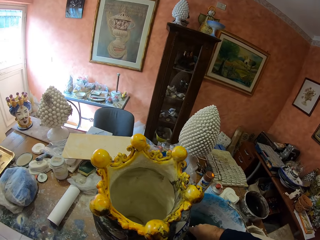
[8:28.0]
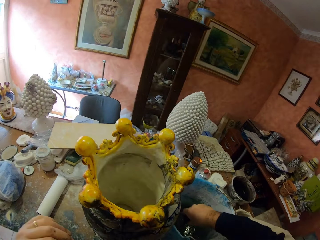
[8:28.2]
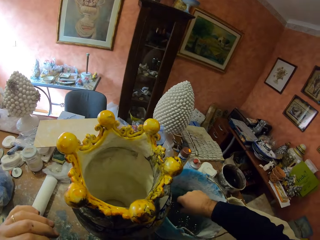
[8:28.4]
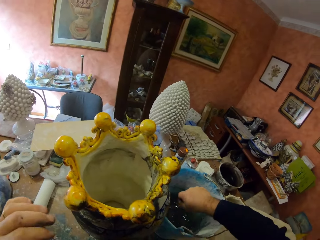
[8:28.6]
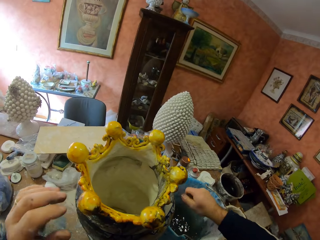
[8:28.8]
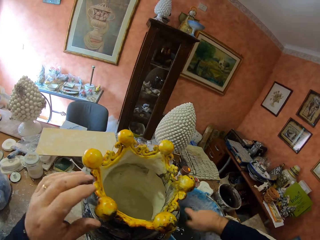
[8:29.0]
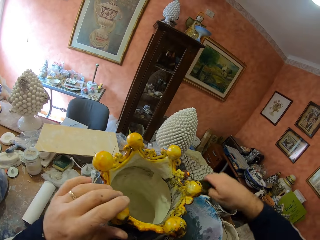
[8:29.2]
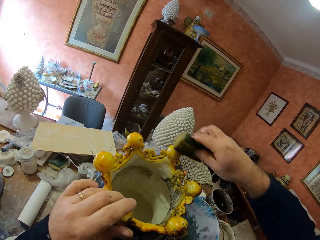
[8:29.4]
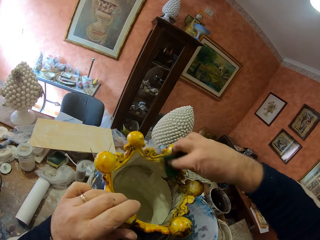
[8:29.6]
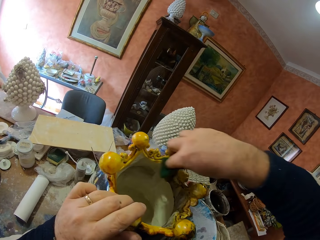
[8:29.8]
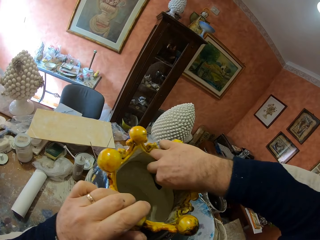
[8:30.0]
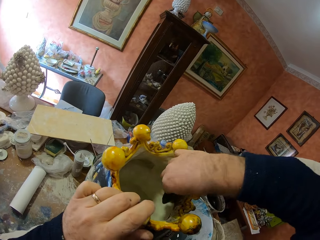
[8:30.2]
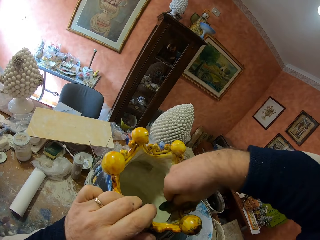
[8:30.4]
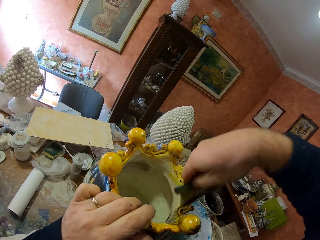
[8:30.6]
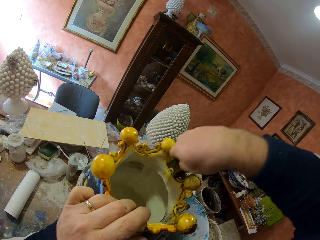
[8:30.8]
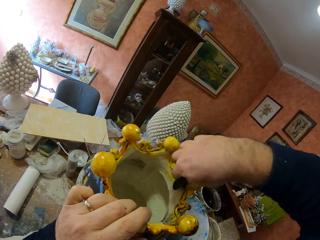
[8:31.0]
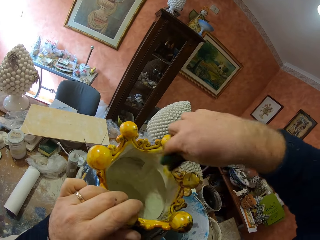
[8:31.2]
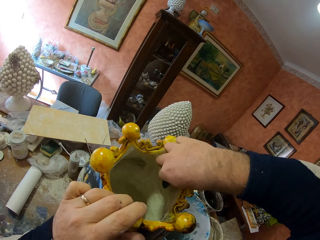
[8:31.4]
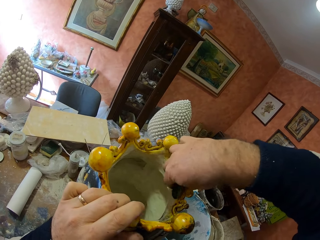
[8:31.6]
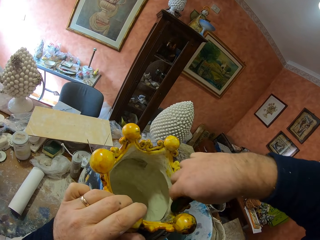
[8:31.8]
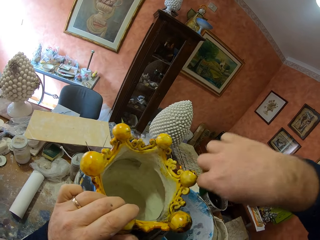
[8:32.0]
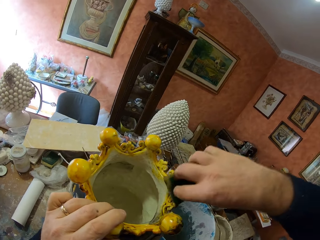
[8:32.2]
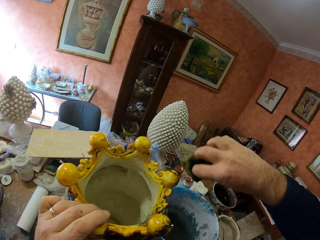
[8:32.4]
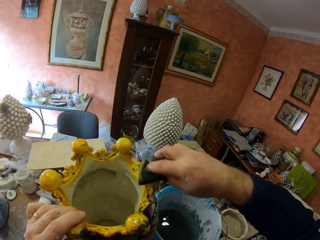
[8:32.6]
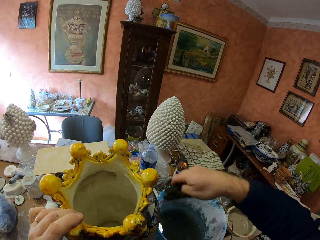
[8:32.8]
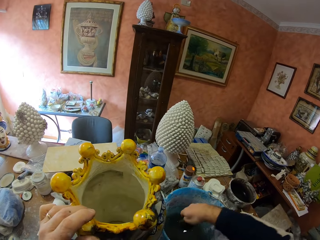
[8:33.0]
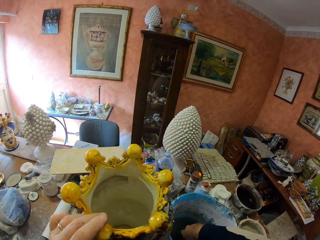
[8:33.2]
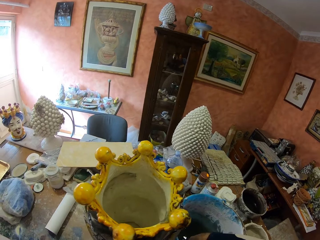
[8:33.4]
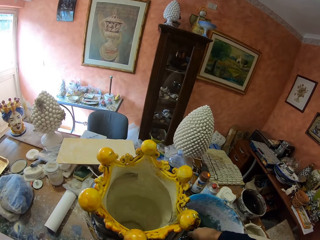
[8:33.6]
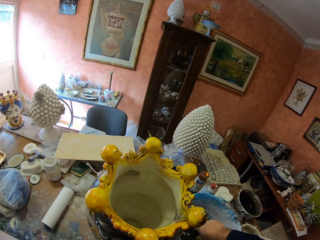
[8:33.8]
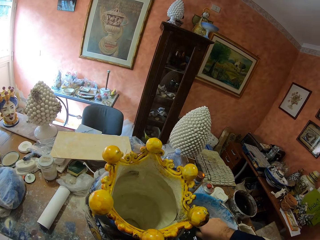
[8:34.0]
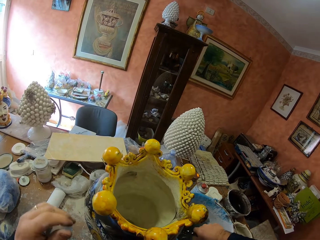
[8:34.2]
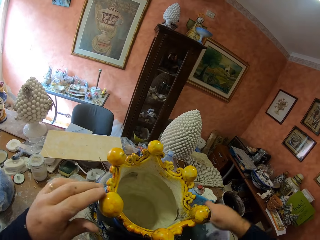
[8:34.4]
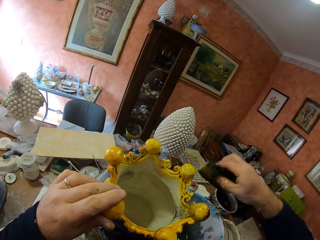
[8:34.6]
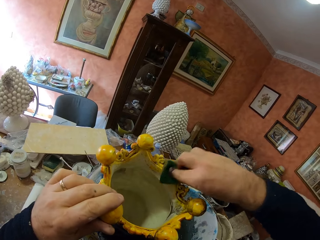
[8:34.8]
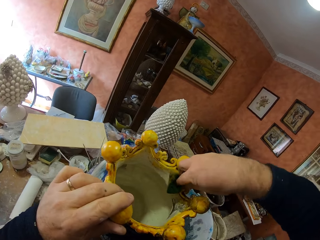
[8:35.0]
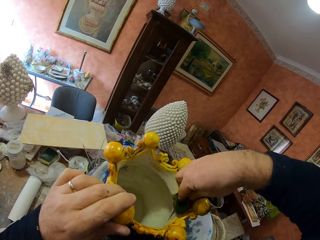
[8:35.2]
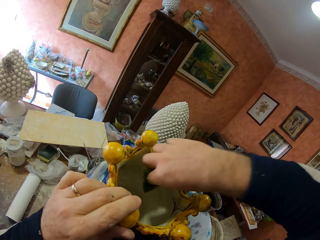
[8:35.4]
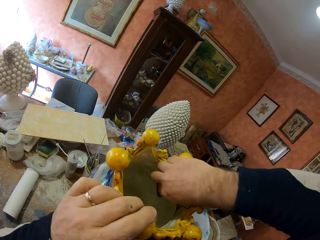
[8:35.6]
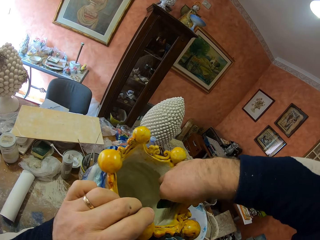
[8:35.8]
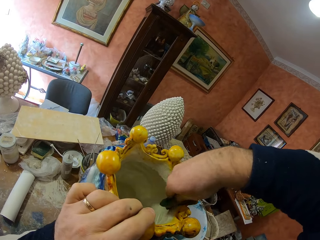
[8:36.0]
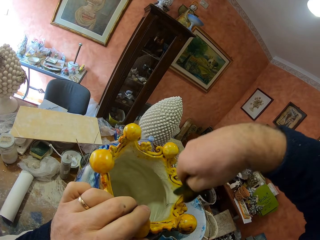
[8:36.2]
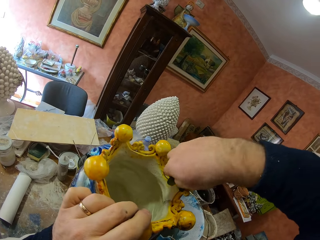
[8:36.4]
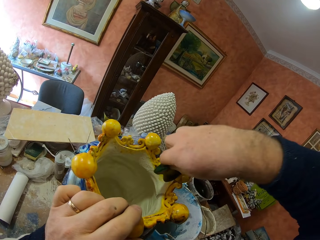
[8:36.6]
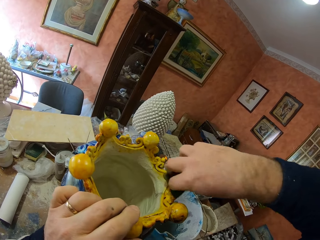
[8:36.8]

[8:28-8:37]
The camera wearer dips the fabric in the bucket. They squeeze the fabric. They wipe the vase. They dip the fabric in the bucket. They squeeze the fabric. They wipe the vase.

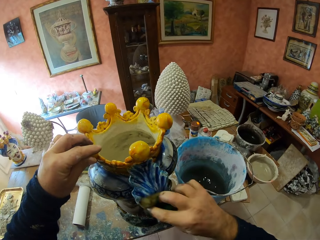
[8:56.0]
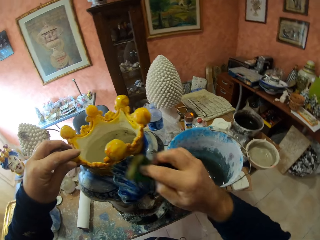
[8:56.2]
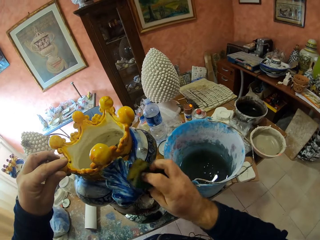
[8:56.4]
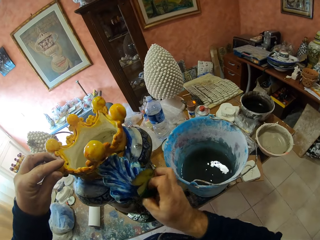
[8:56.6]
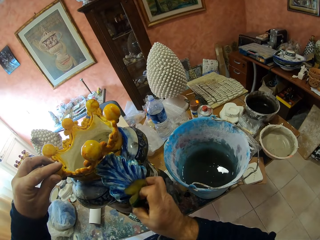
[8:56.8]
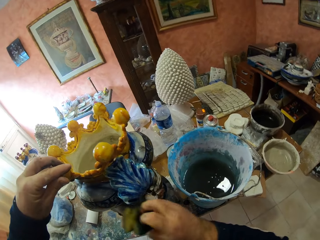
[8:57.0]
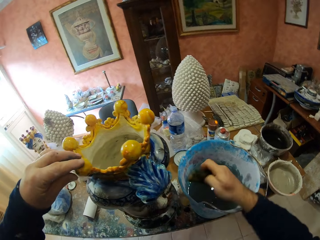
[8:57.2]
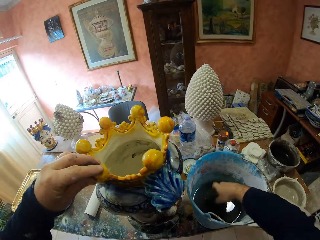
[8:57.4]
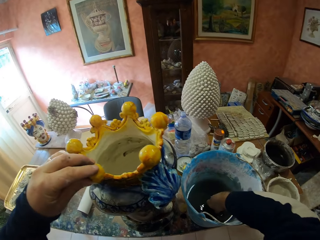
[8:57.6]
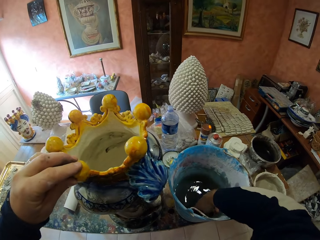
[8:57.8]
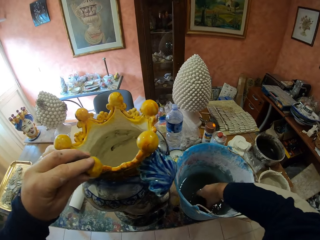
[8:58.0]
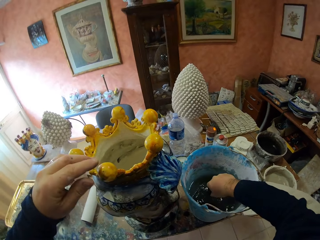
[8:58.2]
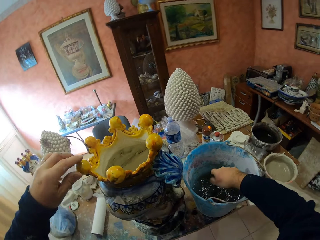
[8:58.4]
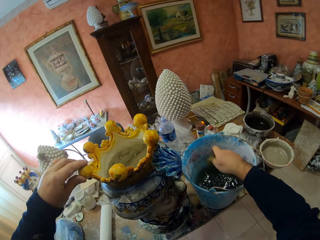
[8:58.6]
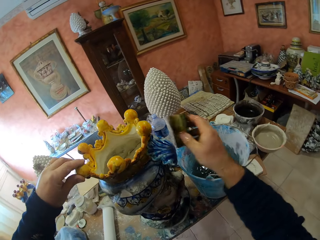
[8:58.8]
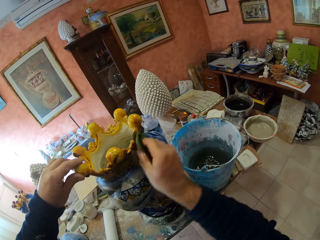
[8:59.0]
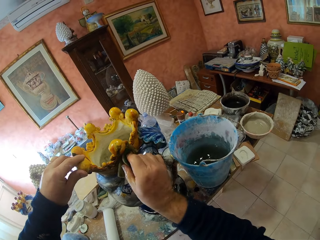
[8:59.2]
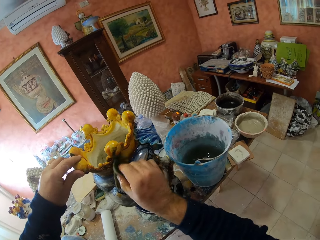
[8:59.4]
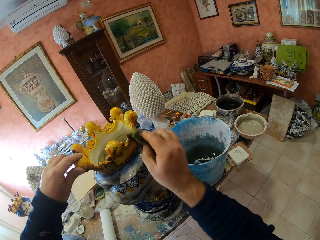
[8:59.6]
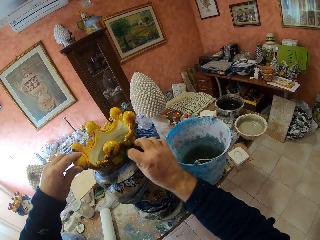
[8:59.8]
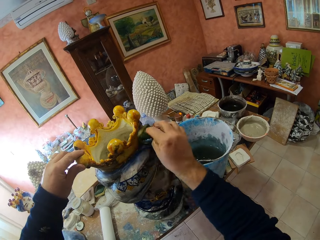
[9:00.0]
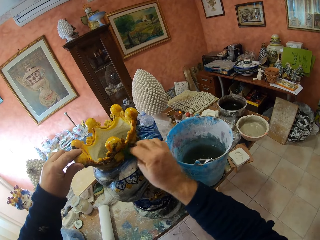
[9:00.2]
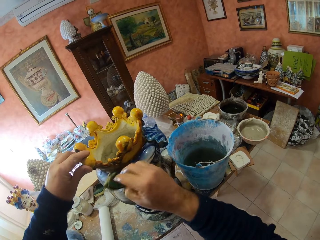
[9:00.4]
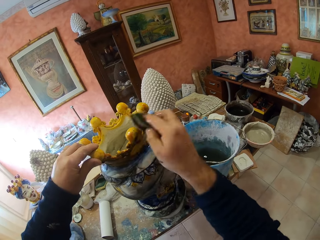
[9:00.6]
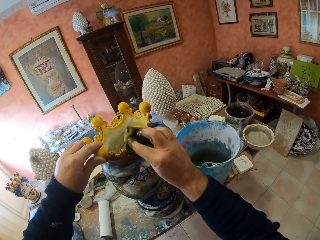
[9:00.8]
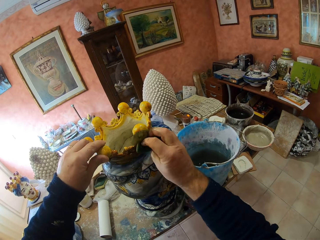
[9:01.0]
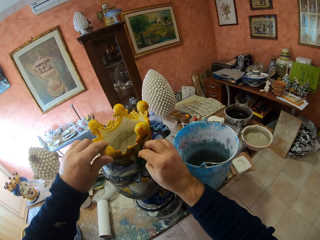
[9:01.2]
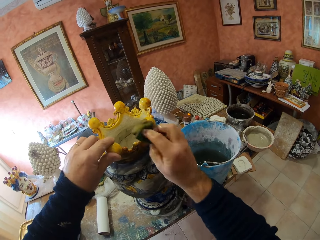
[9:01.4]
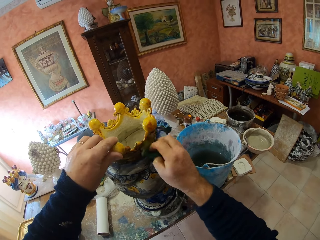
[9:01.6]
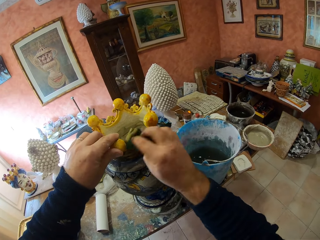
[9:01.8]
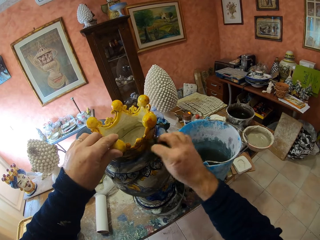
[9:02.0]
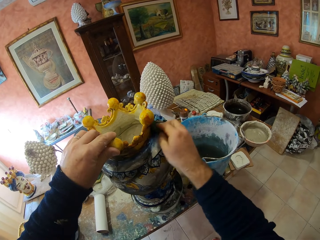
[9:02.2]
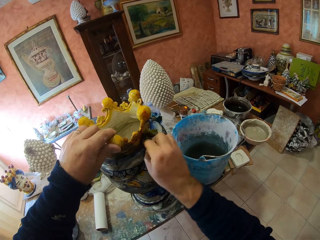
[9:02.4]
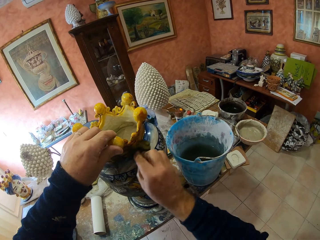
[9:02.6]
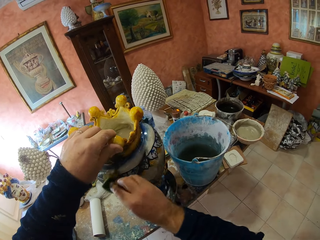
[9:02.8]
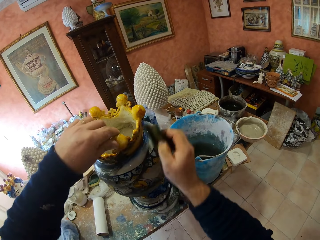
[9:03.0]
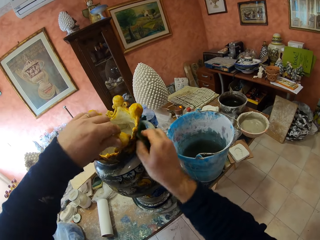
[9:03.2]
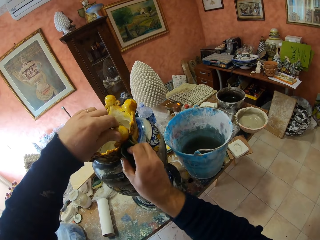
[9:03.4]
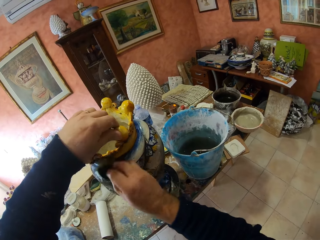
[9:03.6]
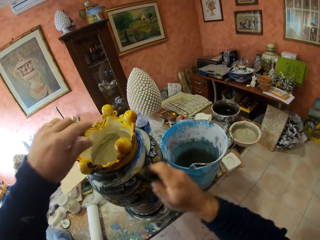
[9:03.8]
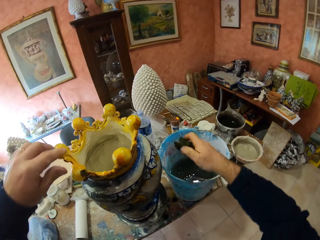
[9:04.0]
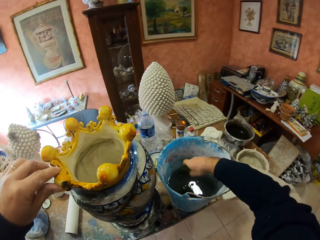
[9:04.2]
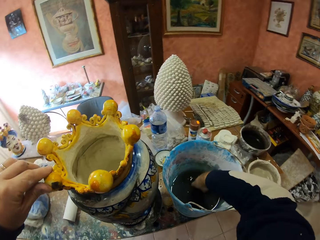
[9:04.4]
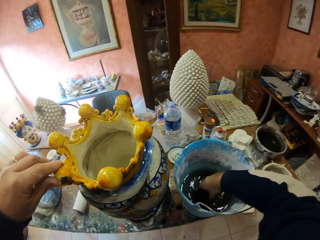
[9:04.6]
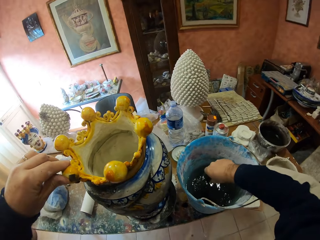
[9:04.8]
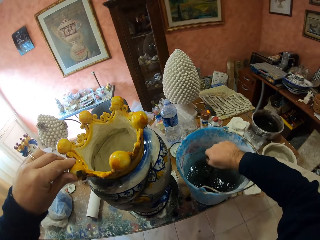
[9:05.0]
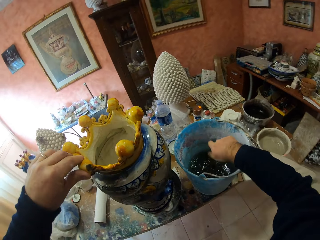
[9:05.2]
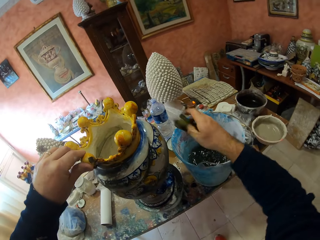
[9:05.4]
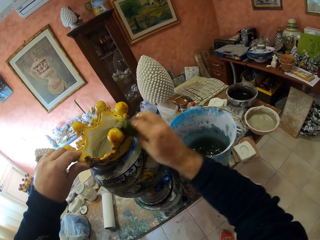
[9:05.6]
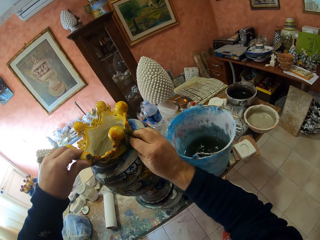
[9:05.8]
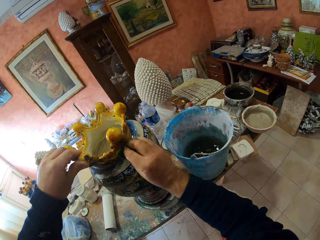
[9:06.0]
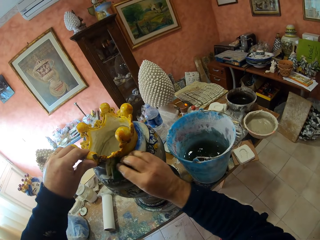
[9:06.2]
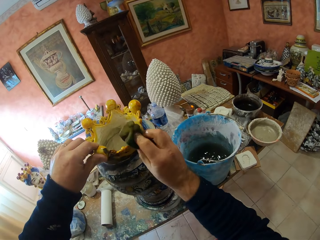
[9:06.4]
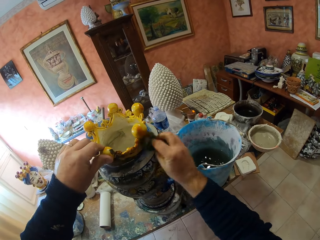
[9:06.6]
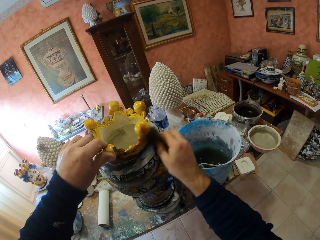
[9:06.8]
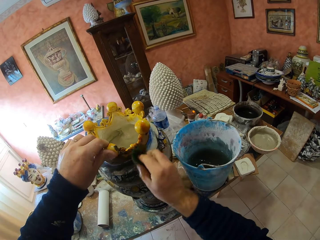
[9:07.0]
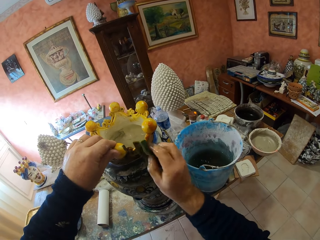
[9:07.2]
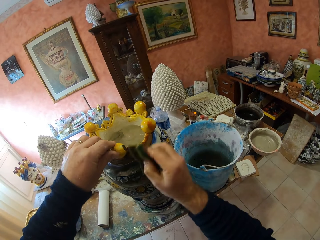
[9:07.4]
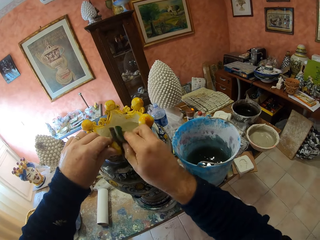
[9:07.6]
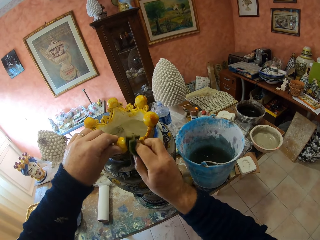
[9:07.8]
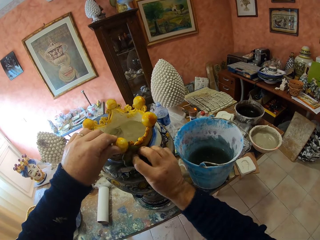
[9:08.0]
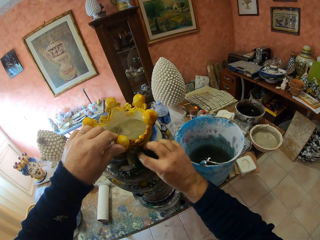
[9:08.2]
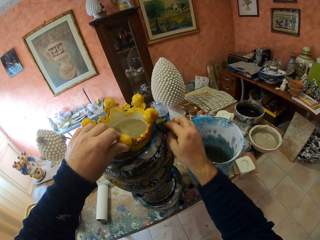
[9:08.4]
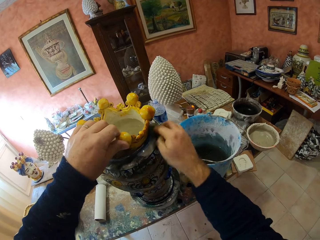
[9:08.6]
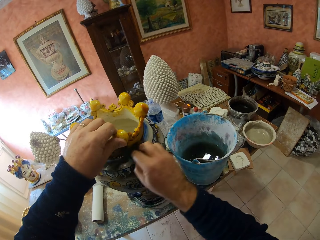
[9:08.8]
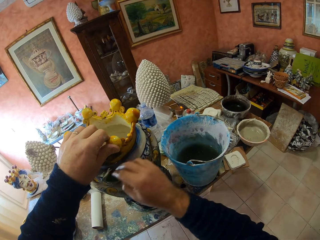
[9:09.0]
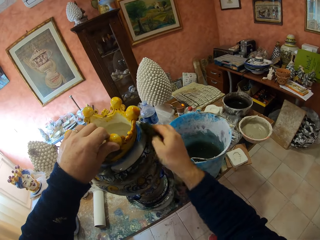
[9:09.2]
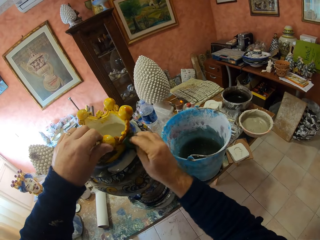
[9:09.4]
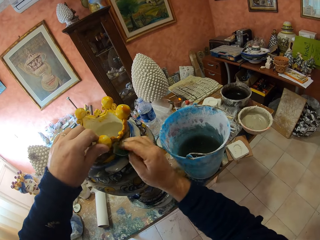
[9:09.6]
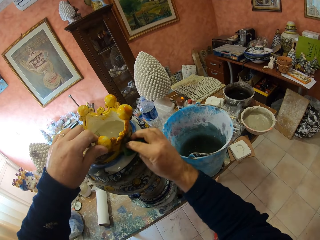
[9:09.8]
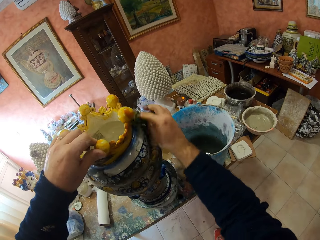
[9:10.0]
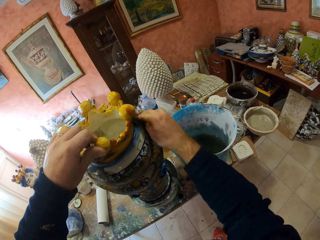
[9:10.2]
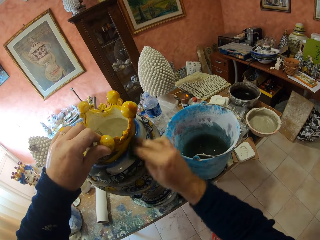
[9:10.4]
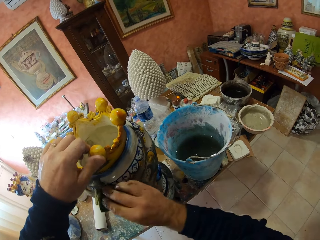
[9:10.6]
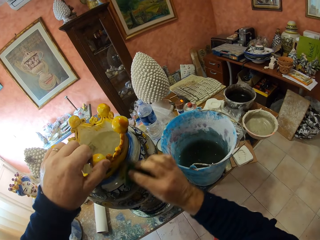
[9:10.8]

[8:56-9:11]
The camera wearer dips the fabric or scraper in the bucket. They squeeze the fabric. They scrape the vase. They wipe the vase. They dip the fabric or scraper in the bucket. They squeeze the fabric. They scrape the vase. They wipe the vase.
